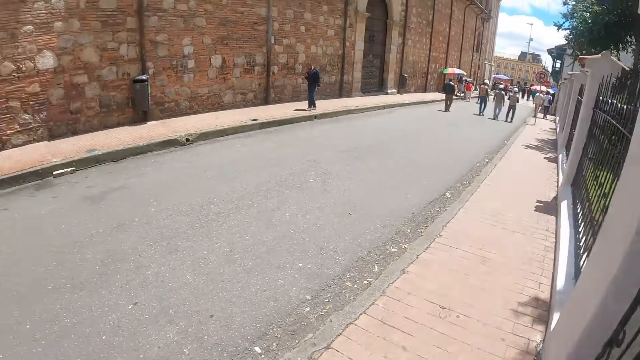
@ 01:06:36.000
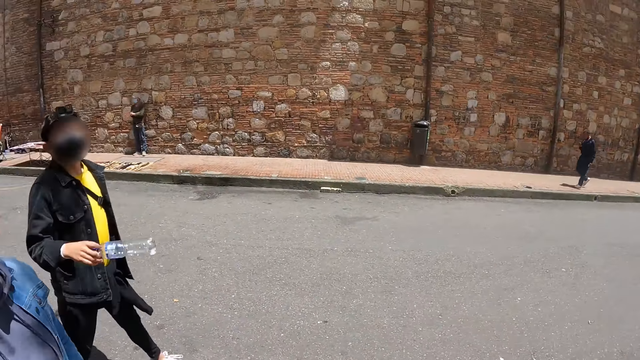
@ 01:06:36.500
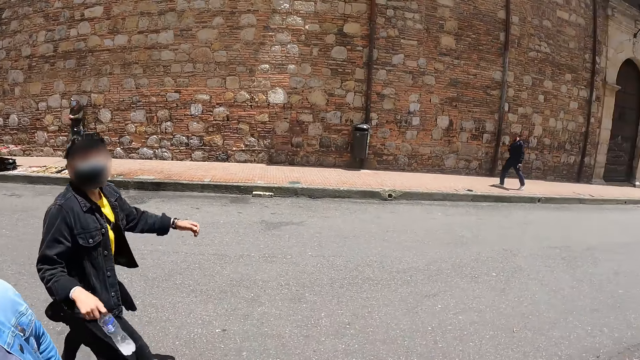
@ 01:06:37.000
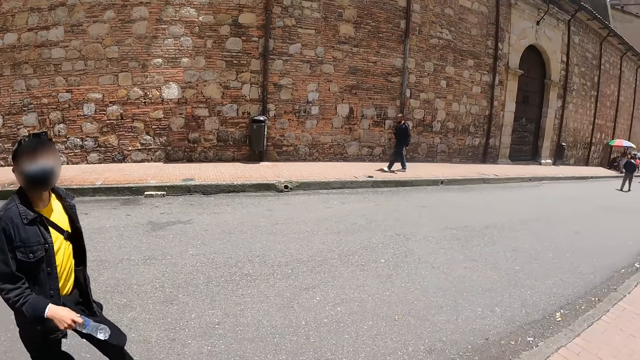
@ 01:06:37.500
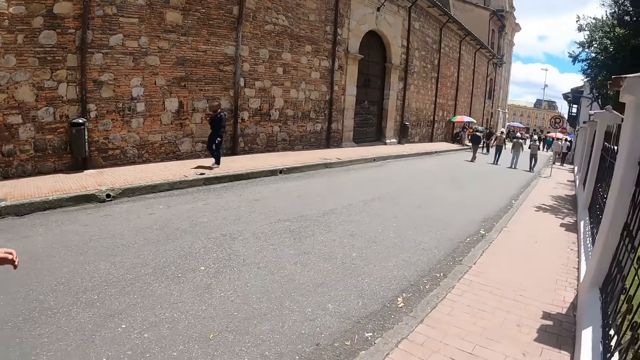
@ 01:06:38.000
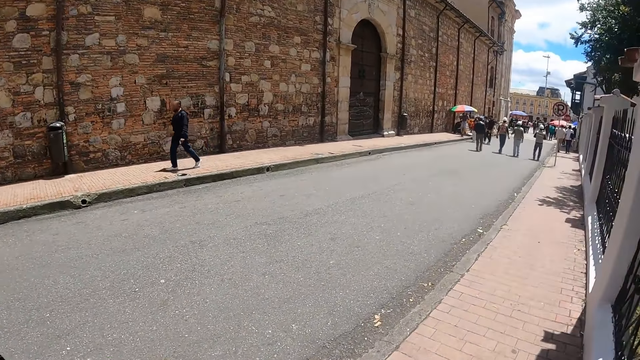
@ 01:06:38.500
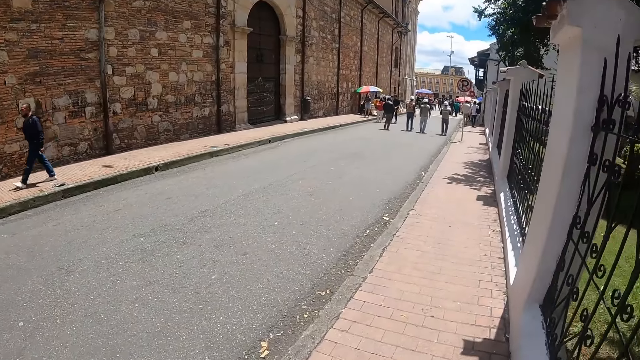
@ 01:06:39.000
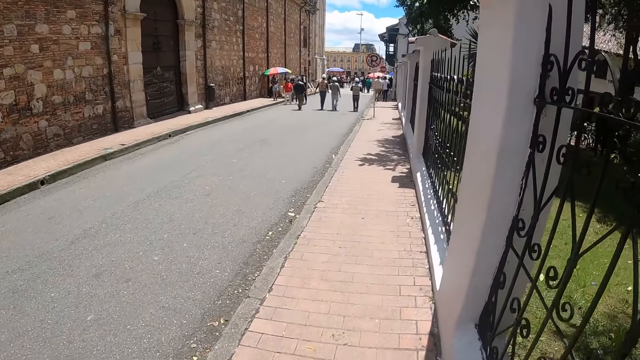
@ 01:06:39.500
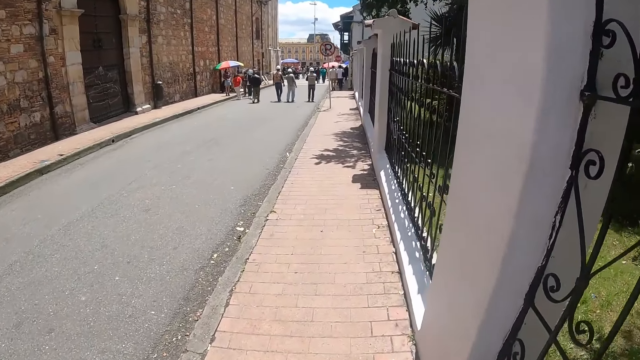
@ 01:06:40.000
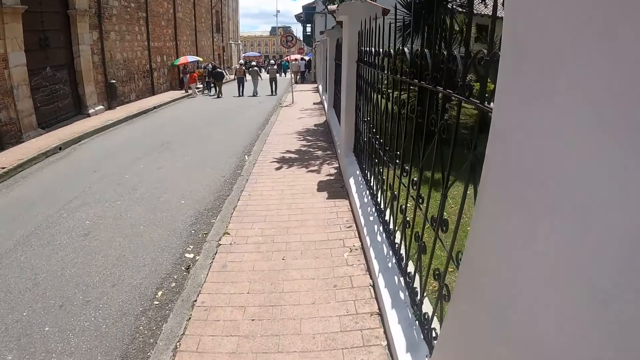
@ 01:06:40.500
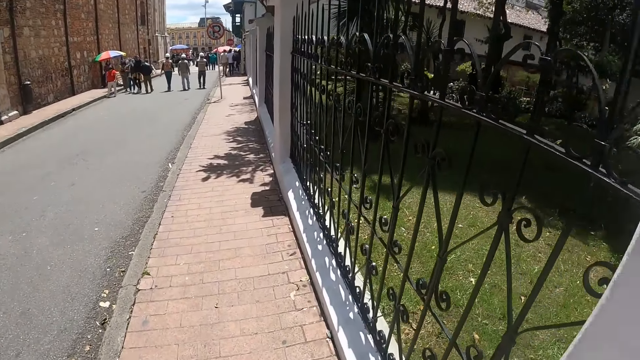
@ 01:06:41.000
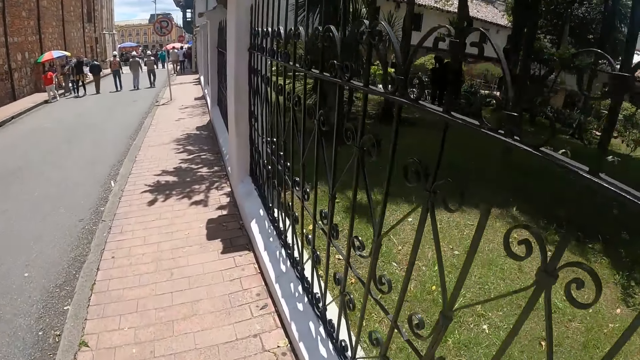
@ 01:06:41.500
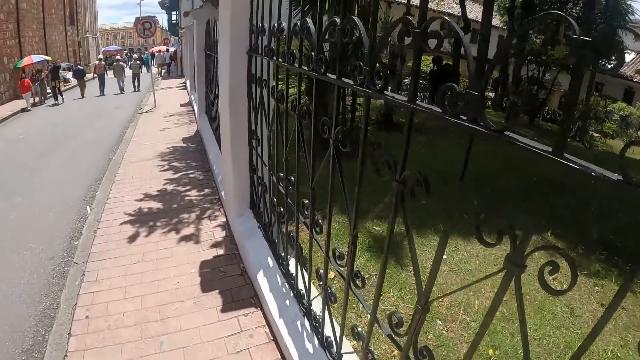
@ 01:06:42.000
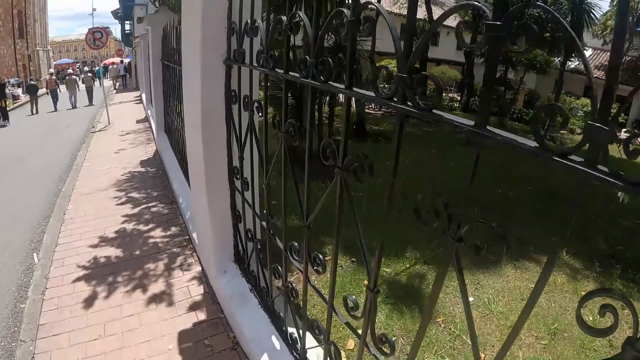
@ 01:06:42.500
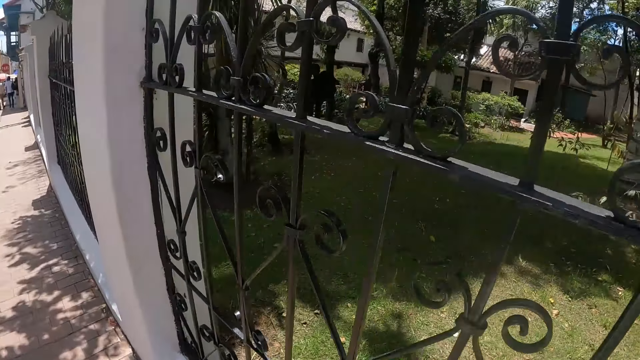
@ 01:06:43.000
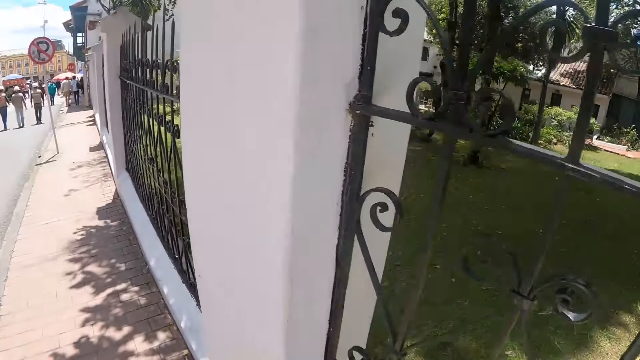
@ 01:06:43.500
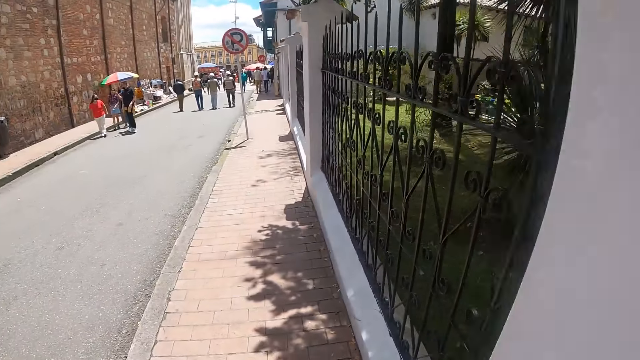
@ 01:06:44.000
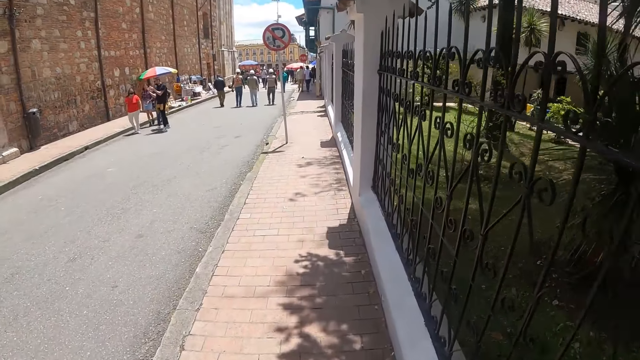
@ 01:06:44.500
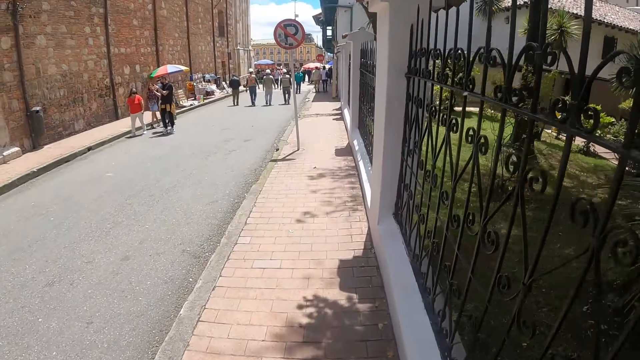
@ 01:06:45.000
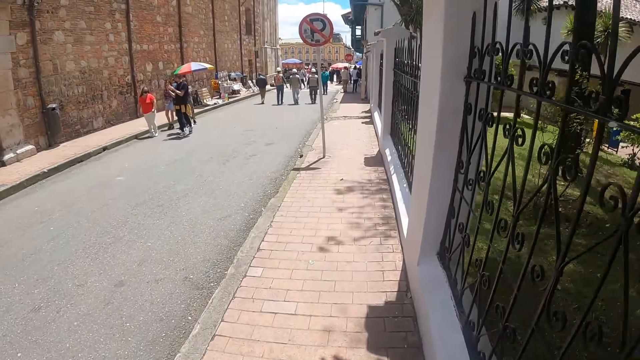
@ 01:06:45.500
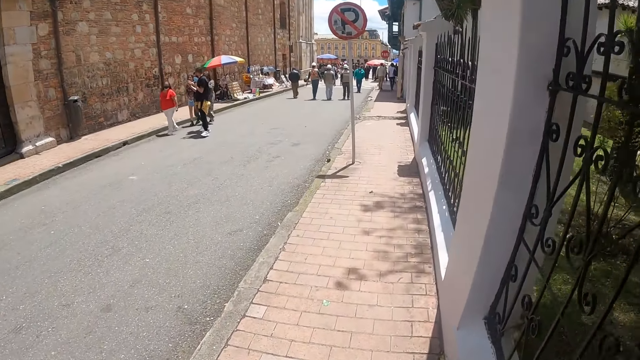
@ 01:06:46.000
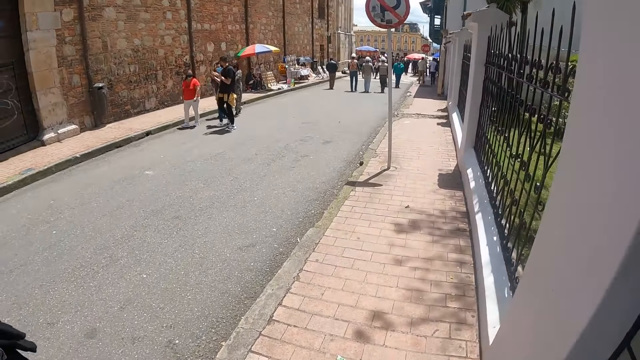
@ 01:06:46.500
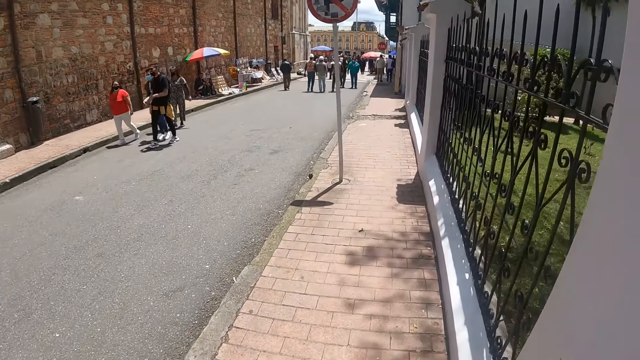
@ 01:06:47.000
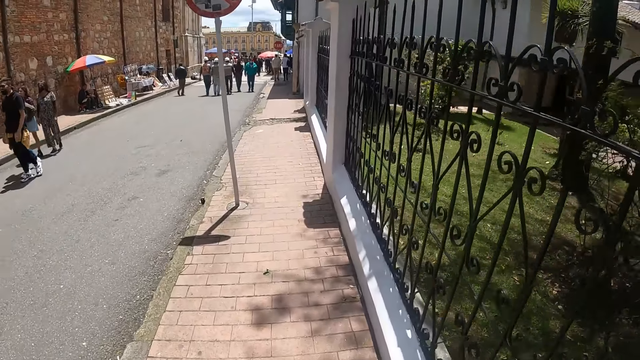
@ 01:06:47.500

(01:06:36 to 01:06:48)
A person talks to the camera wearer. Another person walks on the road. The first person walks on the road. The camera wearer walks on the walkway.

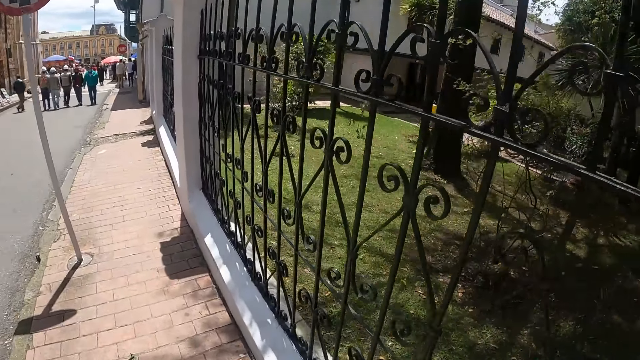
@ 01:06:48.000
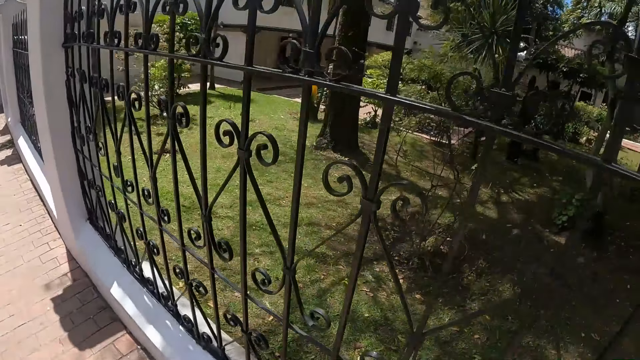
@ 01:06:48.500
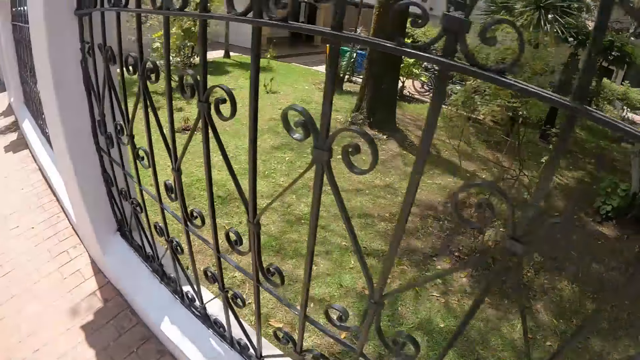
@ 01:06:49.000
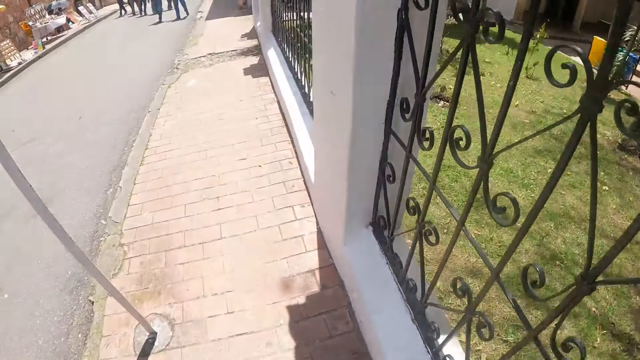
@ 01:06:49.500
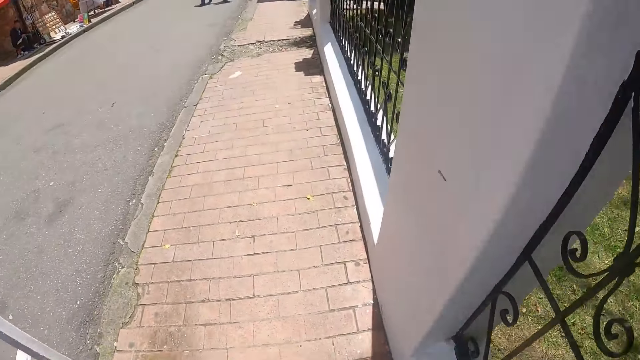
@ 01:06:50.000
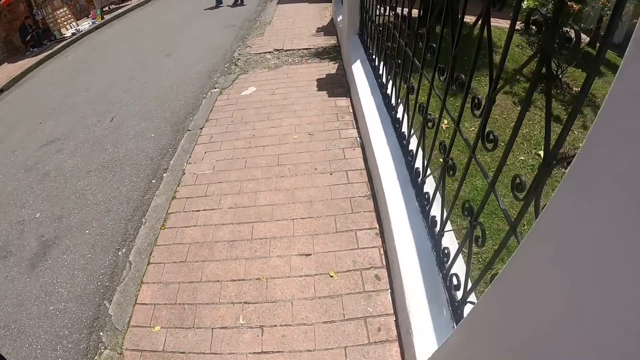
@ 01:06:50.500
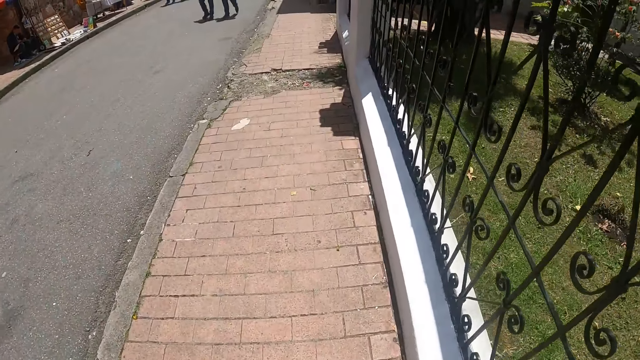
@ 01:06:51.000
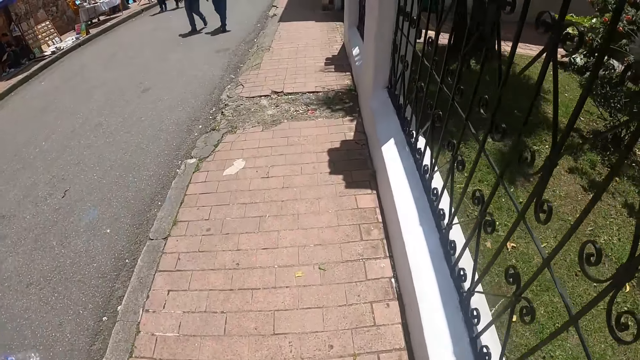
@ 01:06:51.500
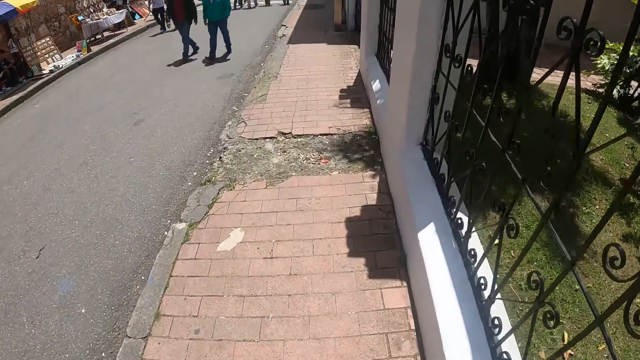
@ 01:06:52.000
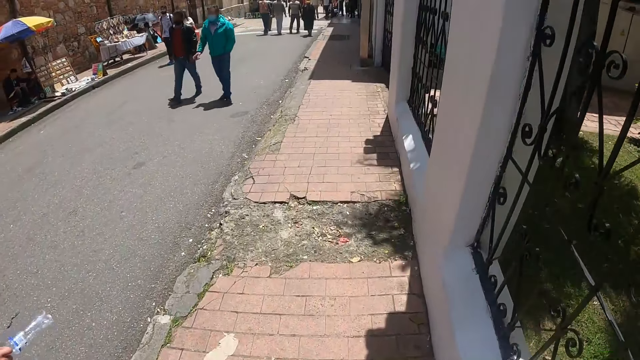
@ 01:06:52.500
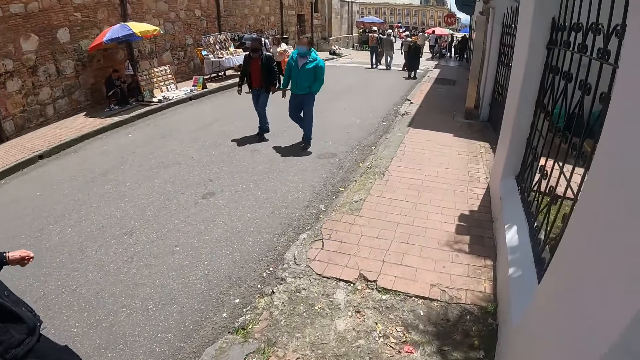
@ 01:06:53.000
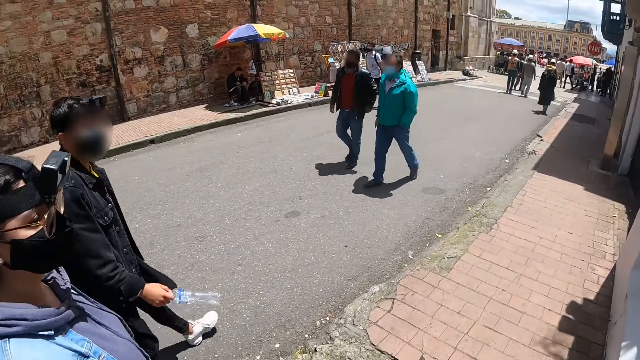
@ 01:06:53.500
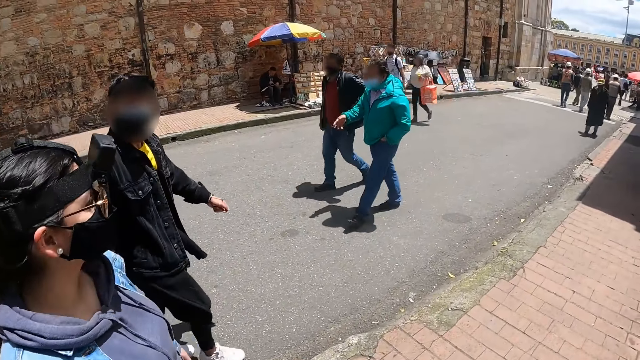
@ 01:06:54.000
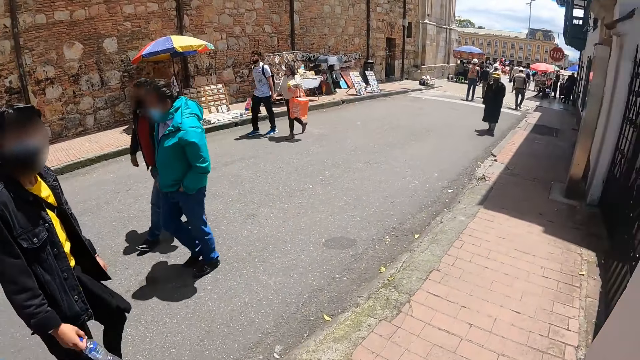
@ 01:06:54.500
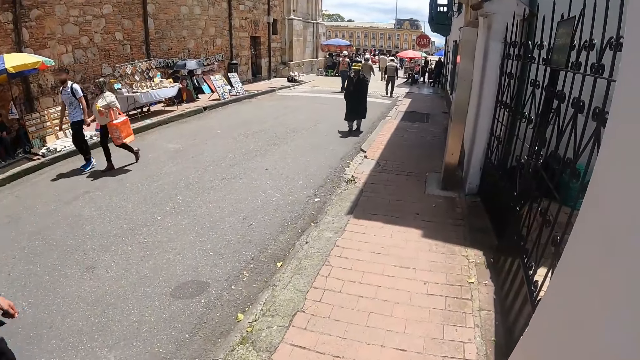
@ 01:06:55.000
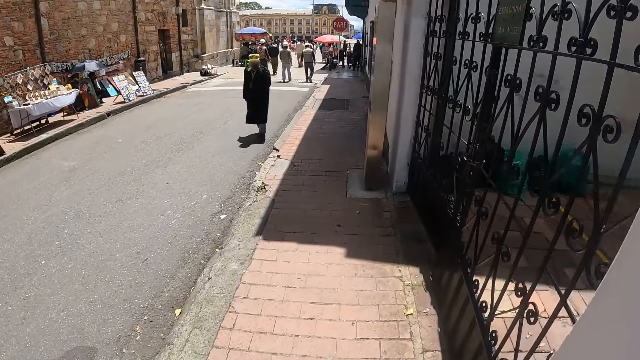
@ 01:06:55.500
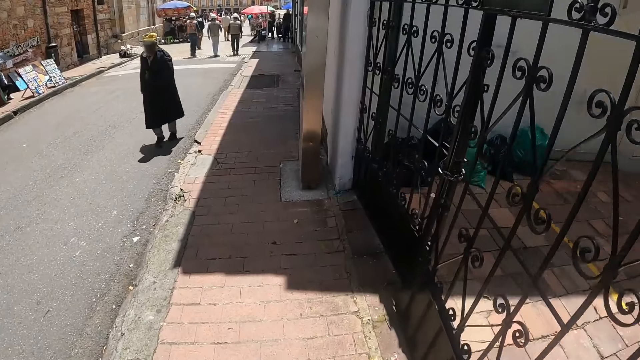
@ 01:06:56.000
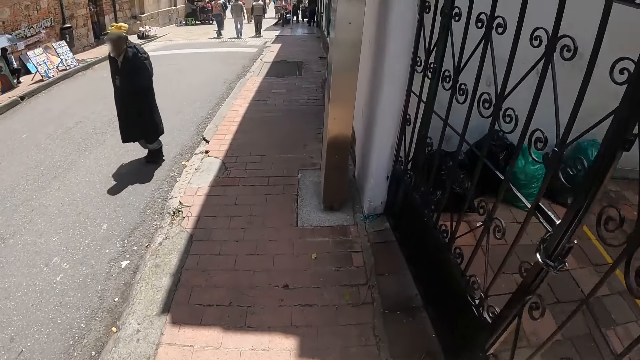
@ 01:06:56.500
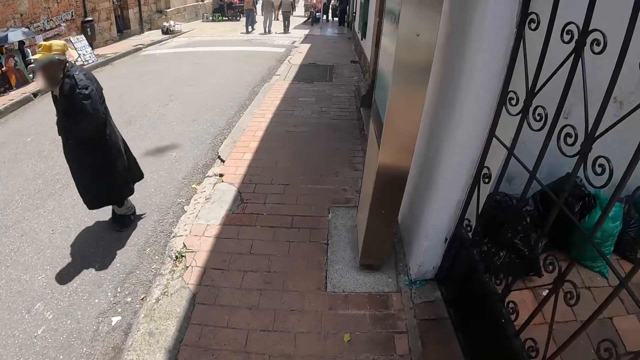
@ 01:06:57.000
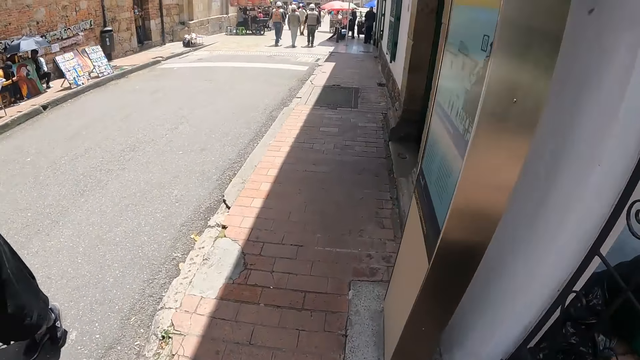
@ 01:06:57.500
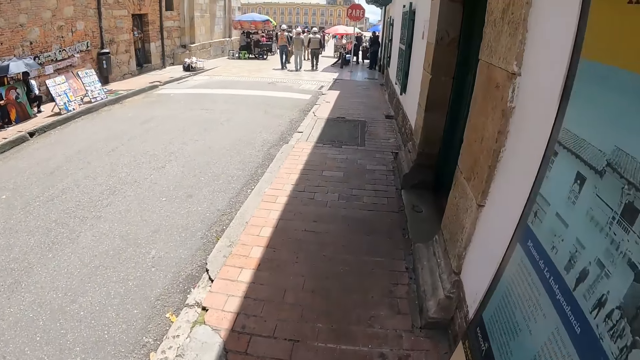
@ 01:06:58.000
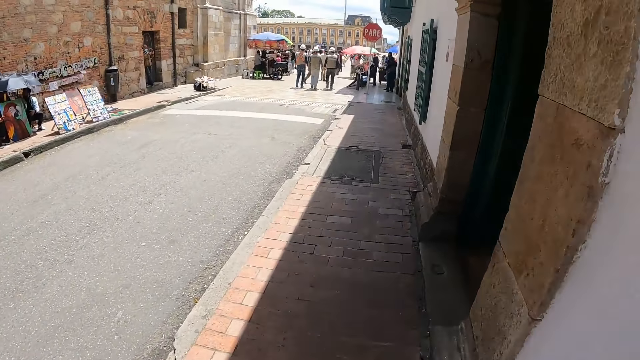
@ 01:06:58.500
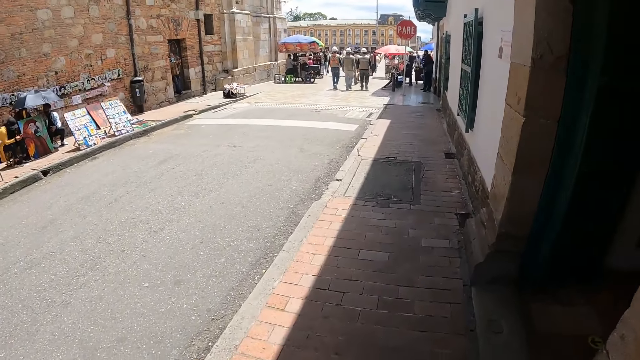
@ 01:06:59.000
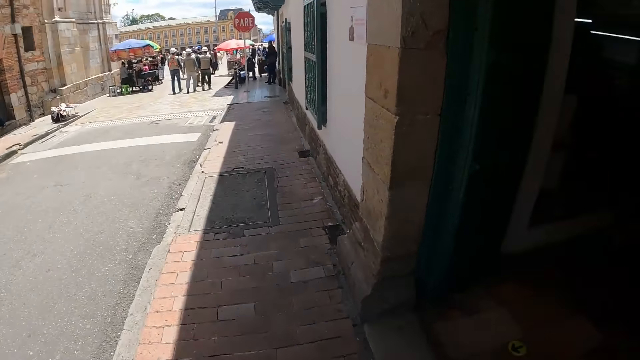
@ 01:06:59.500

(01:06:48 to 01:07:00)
A person walks on the road. Another person walks on the road. The camera wearer walks on the walkway.
